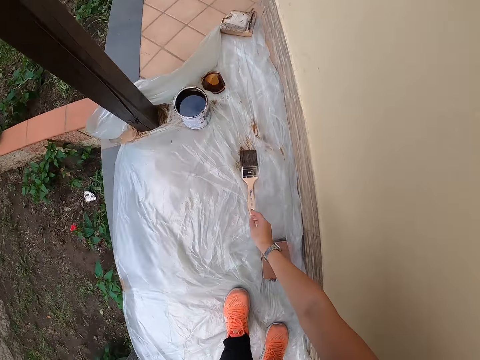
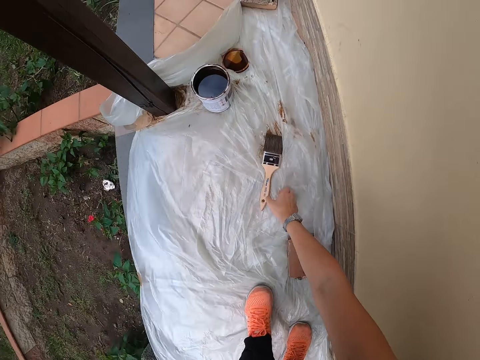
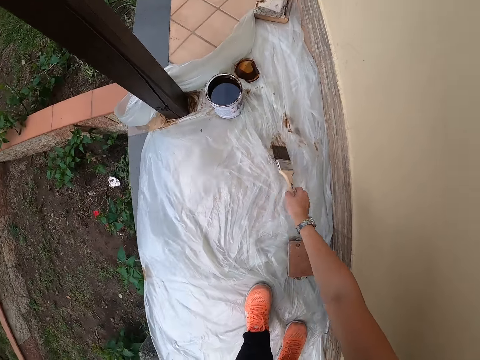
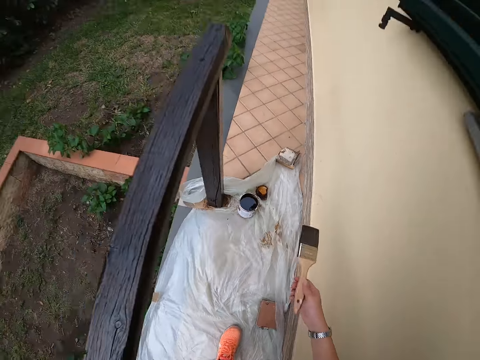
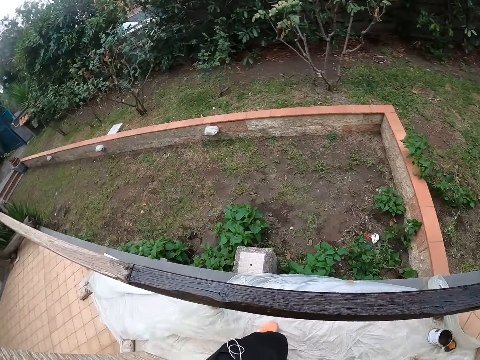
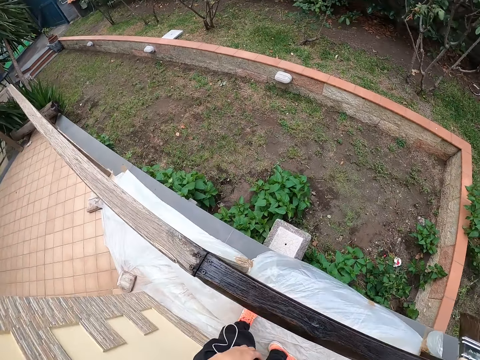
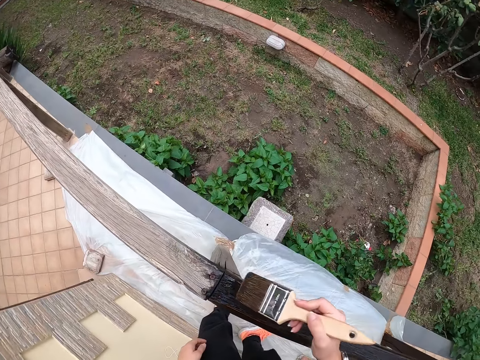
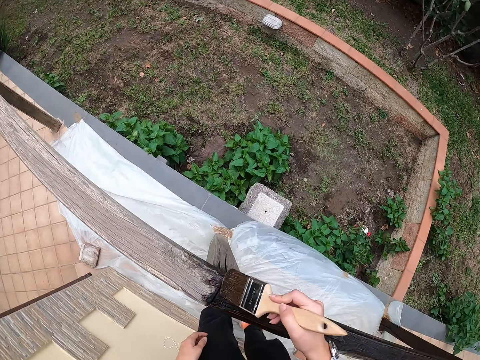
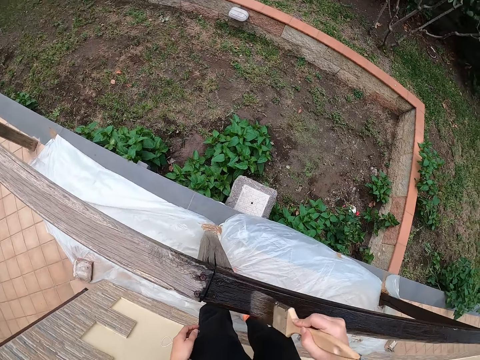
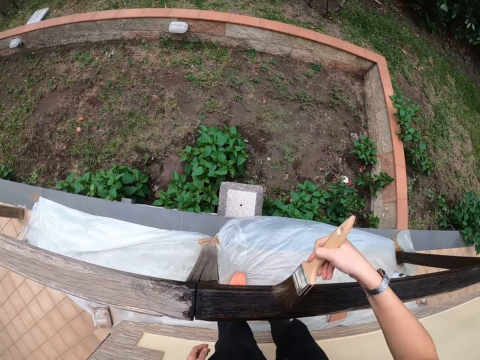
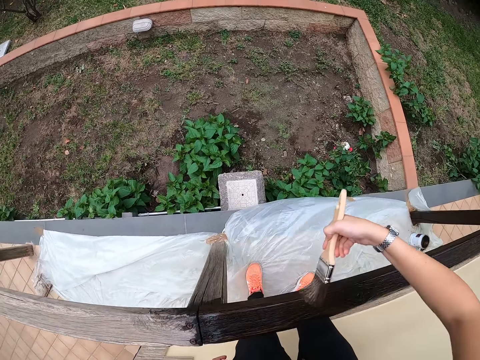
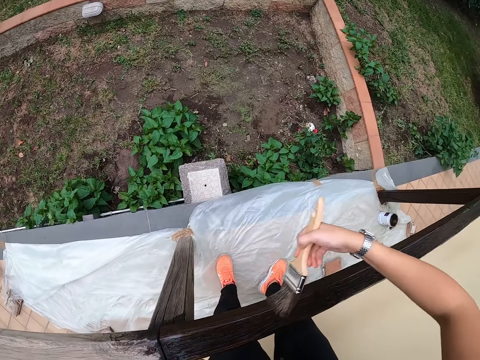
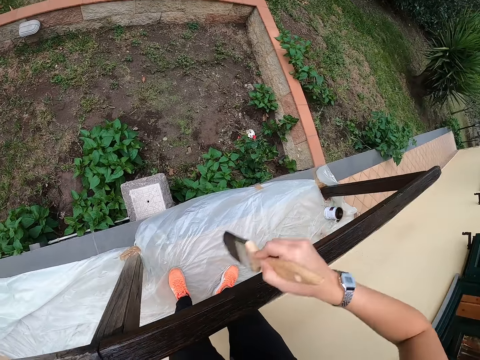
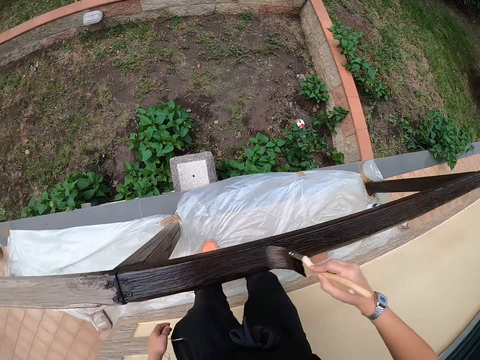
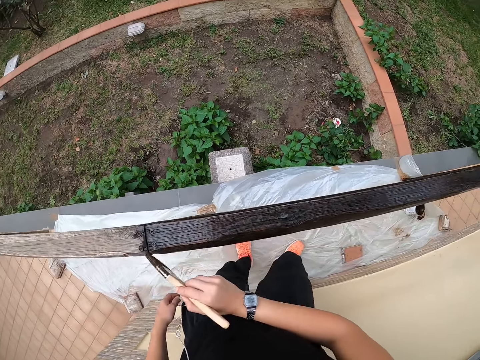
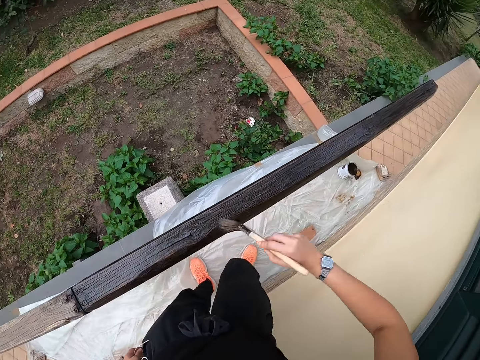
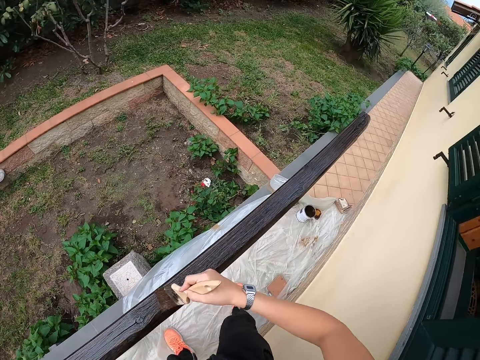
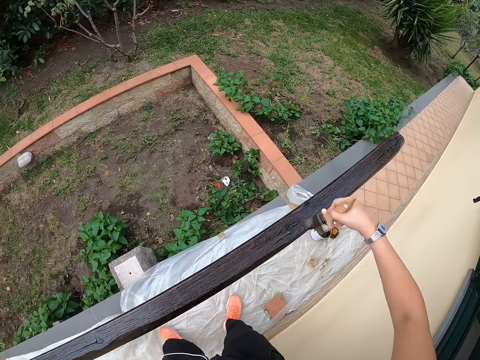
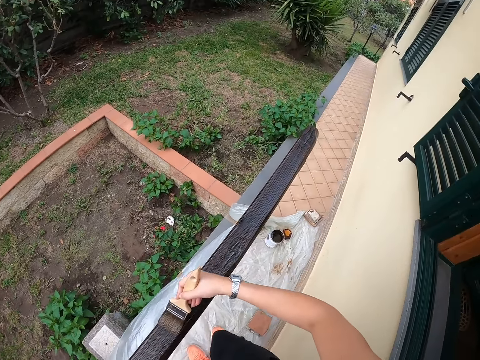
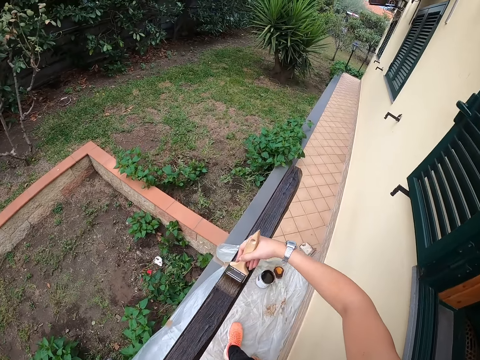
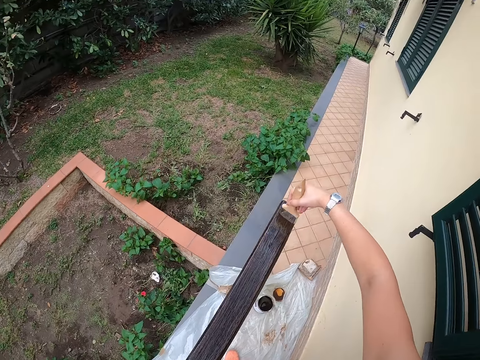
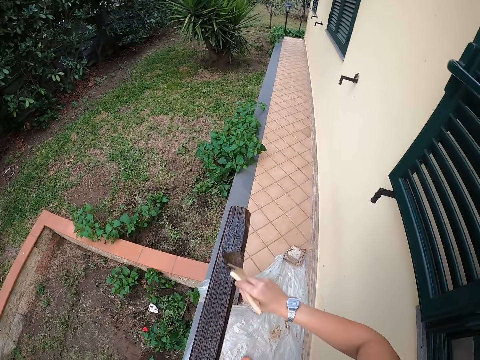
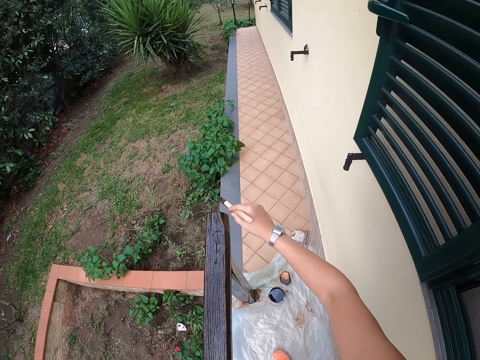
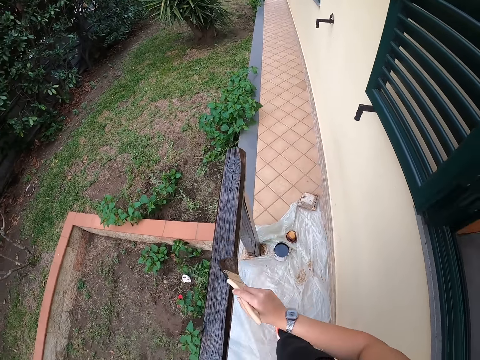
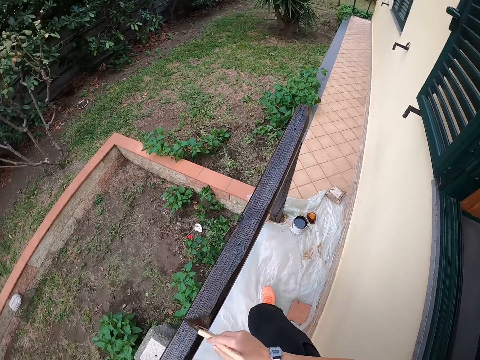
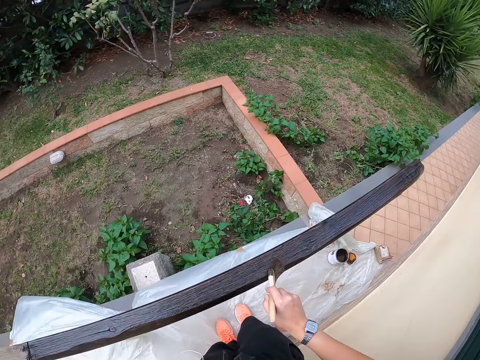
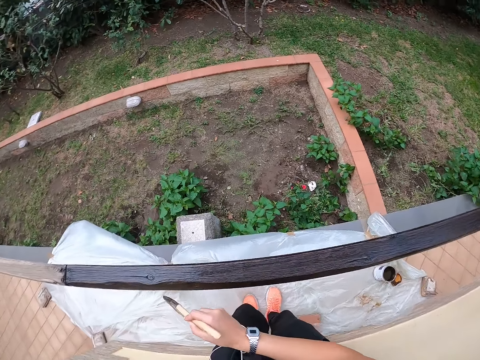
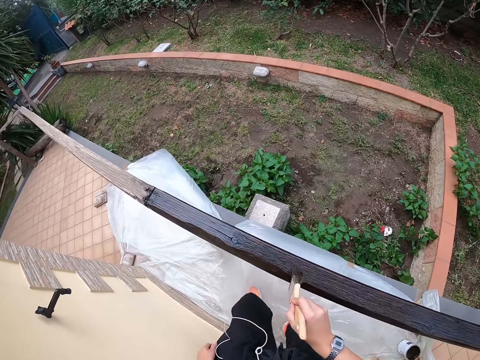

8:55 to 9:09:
The camera wearer picks up the paint brush from the polythene paper on the corridor floor with her right hand. She paints the railing with the brush.

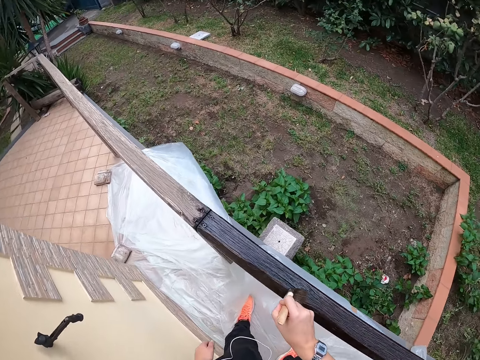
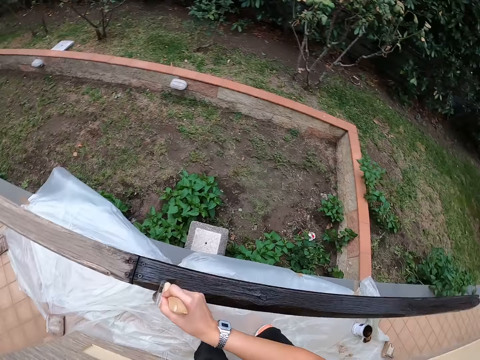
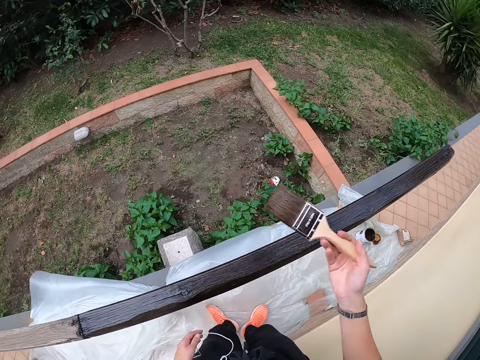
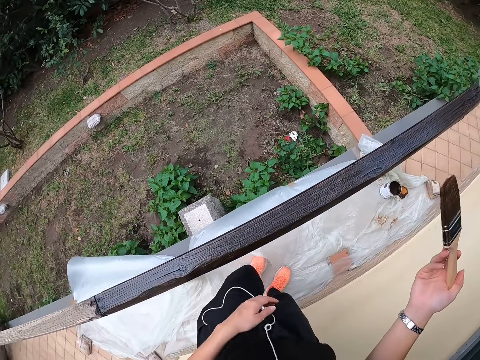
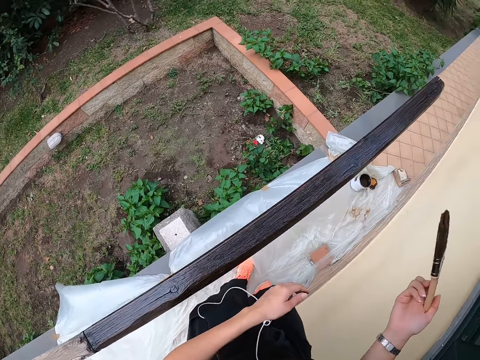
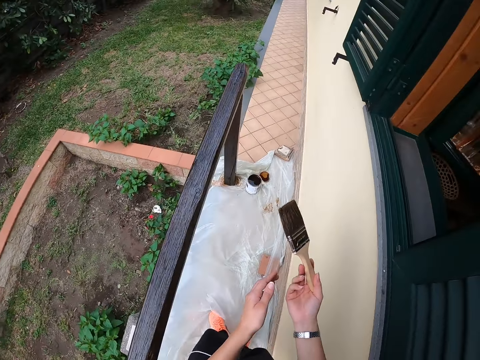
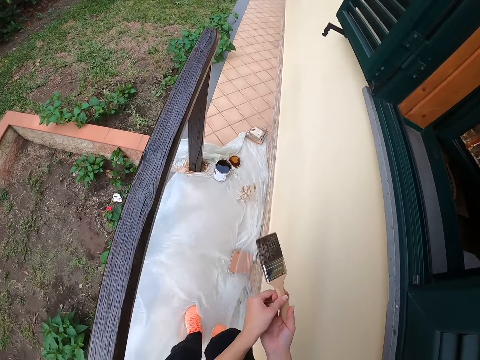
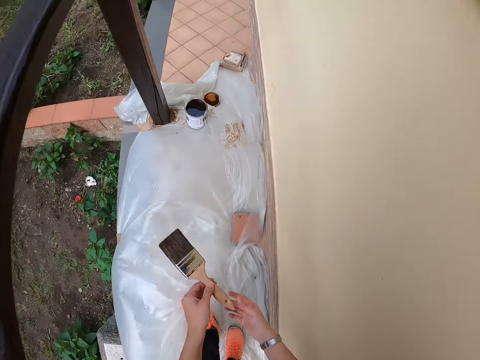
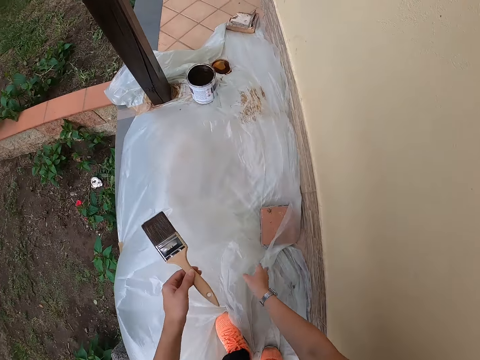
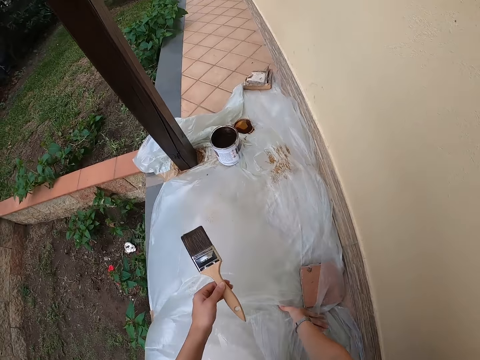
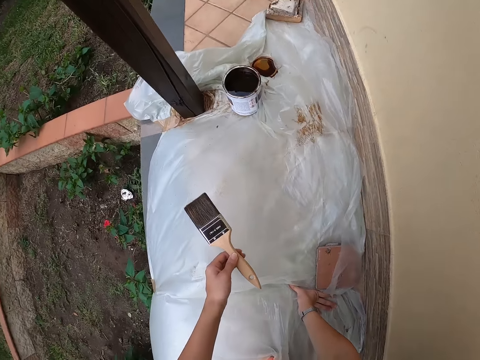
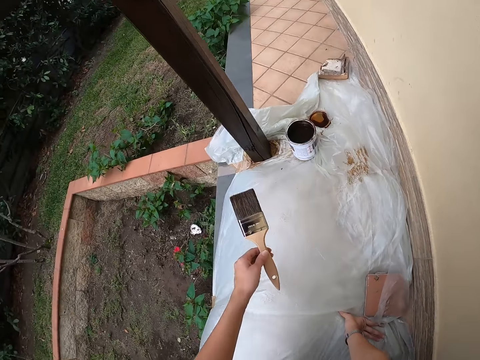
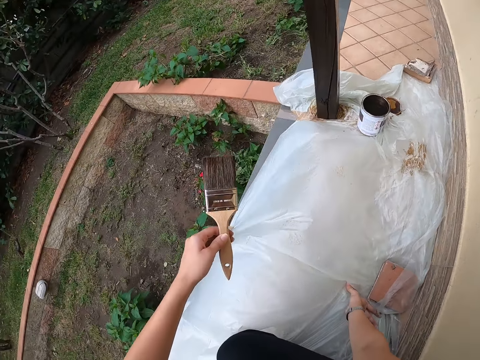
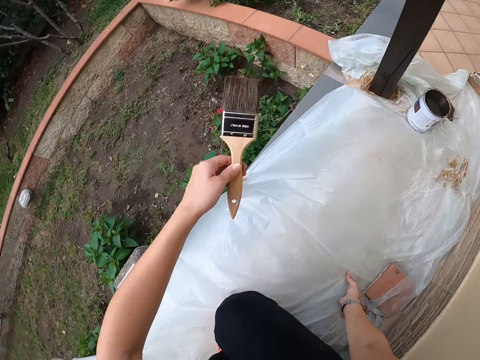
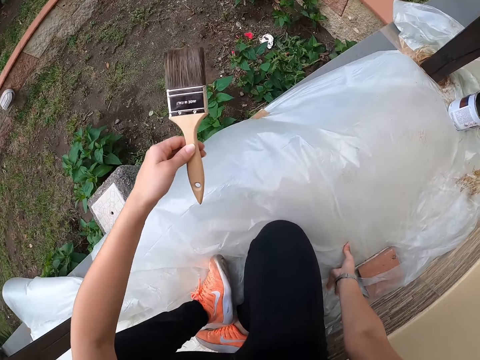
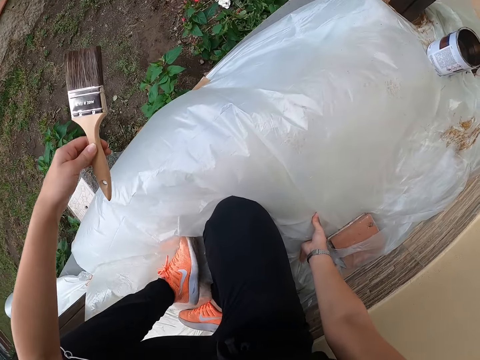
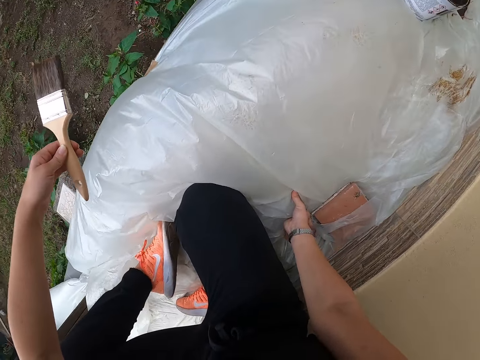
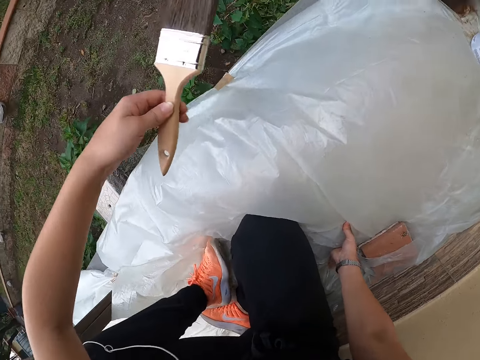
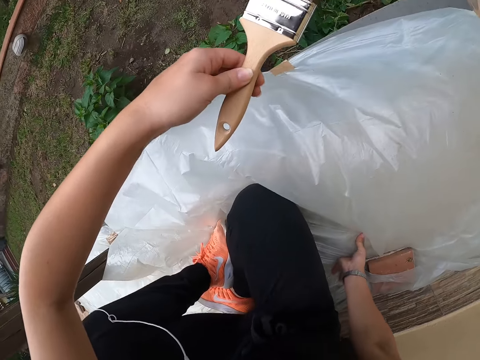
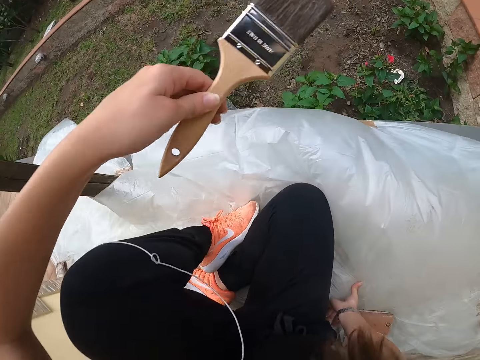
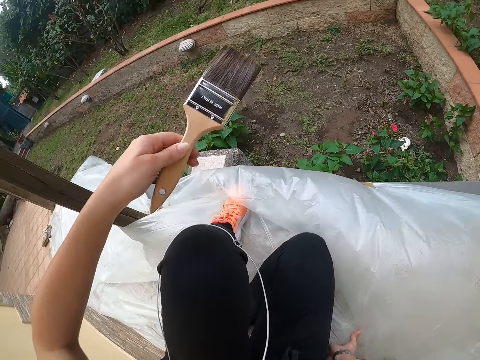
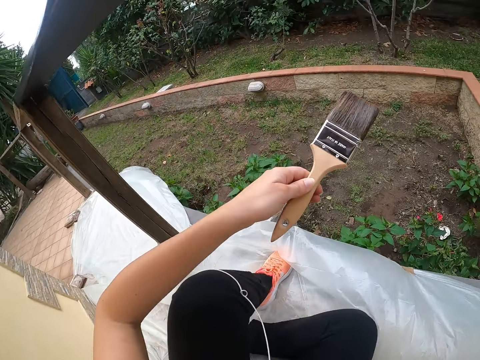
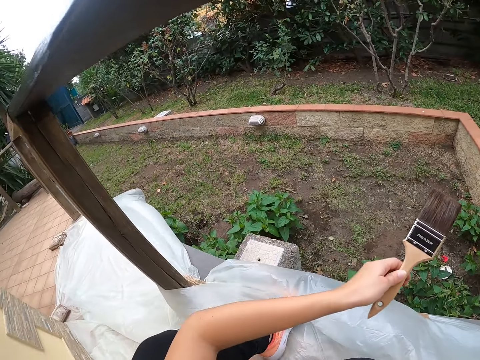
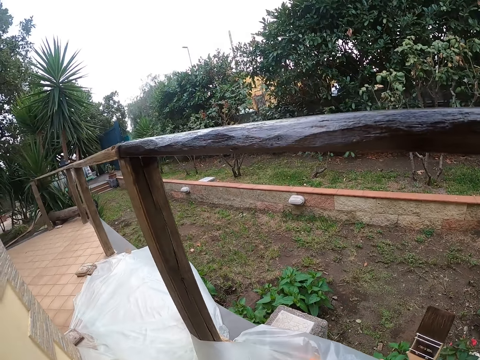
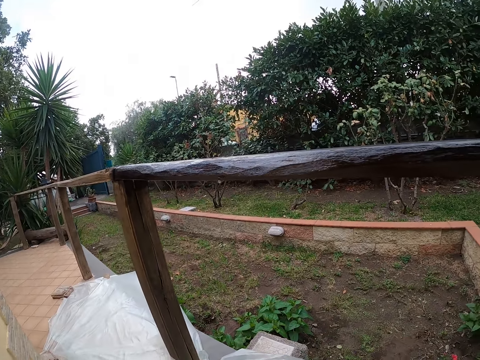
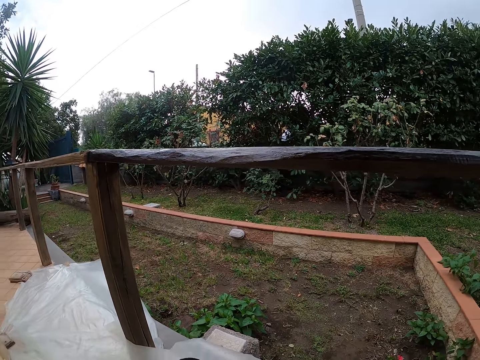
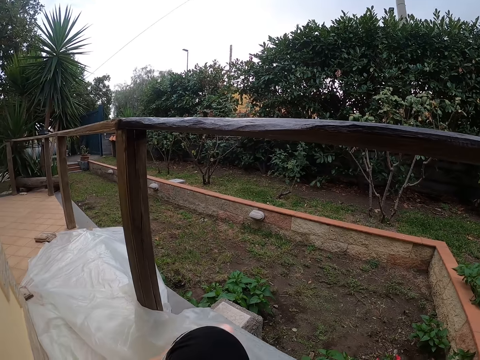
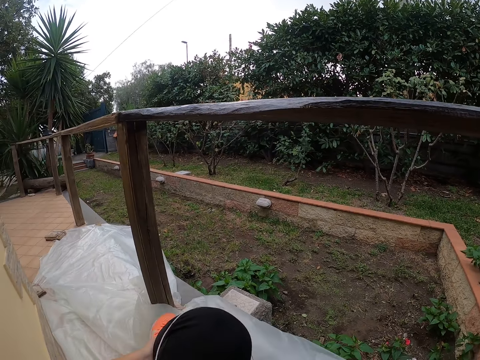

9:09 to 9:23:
The camera wearer bends down to the floor. He takes the brush with his left hand. He sits on the floor and puts his right hand on the floor.
